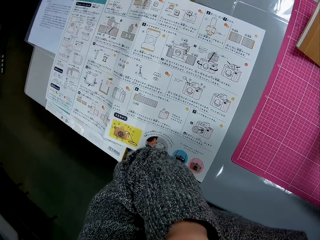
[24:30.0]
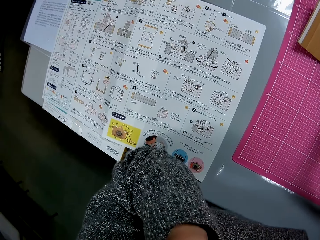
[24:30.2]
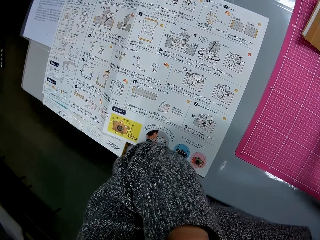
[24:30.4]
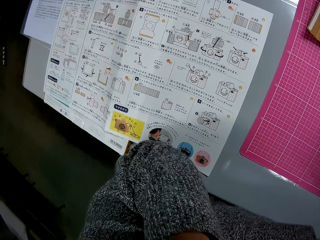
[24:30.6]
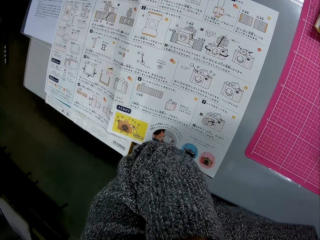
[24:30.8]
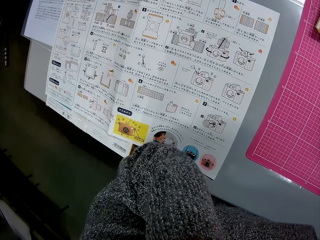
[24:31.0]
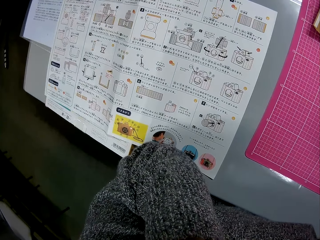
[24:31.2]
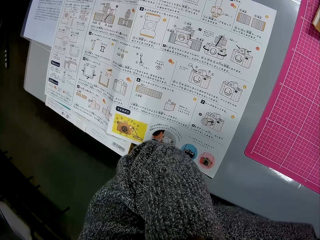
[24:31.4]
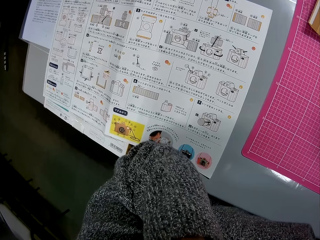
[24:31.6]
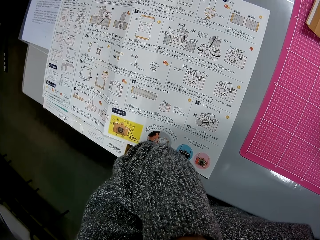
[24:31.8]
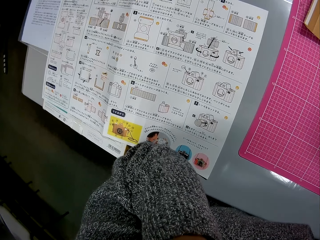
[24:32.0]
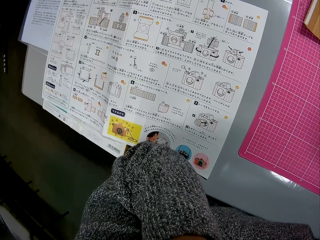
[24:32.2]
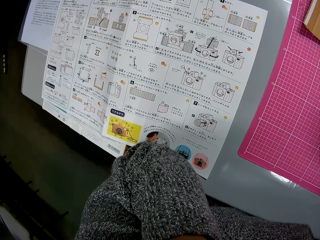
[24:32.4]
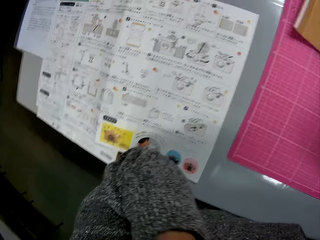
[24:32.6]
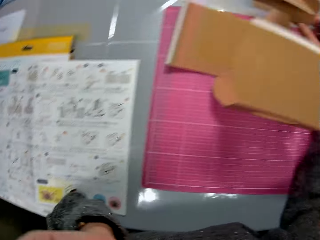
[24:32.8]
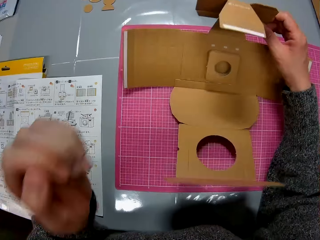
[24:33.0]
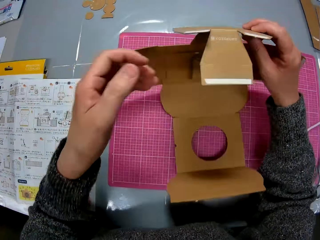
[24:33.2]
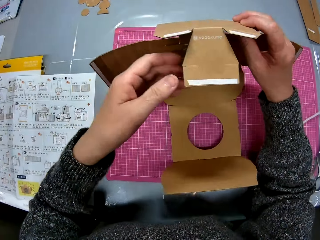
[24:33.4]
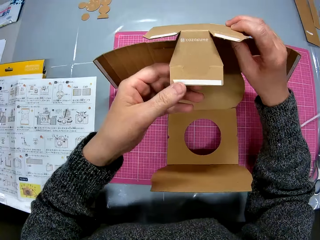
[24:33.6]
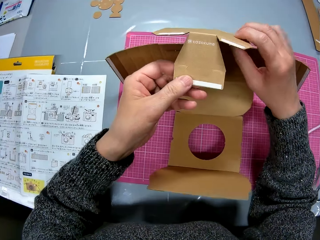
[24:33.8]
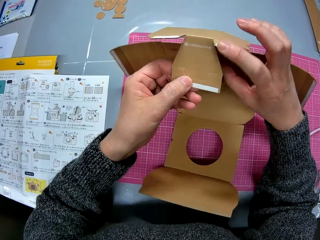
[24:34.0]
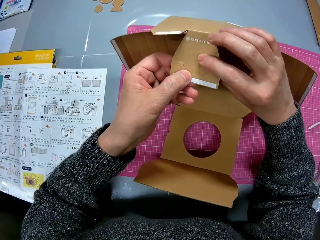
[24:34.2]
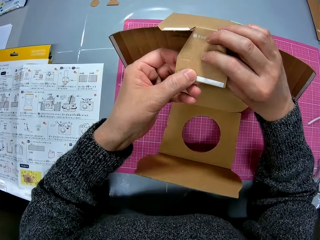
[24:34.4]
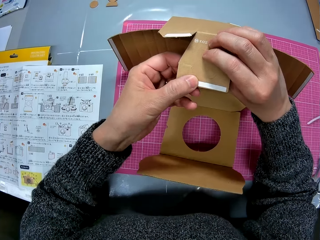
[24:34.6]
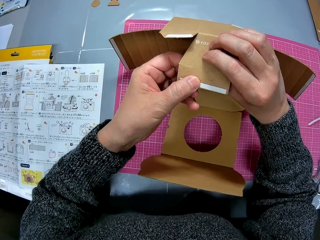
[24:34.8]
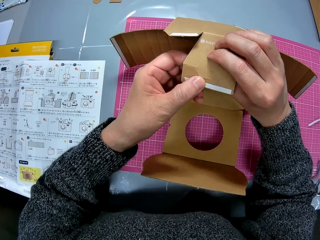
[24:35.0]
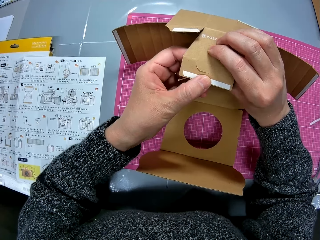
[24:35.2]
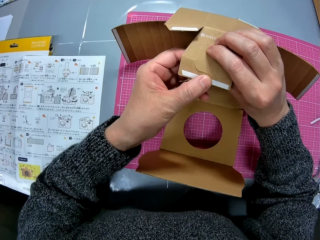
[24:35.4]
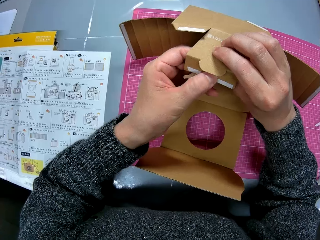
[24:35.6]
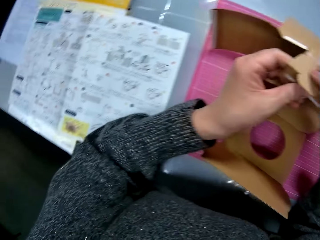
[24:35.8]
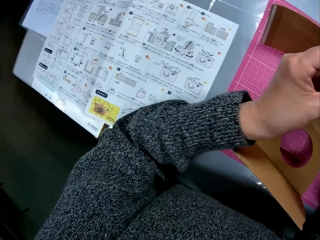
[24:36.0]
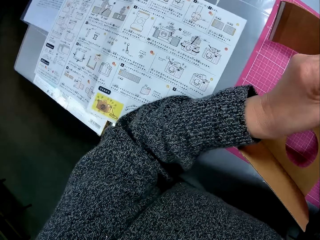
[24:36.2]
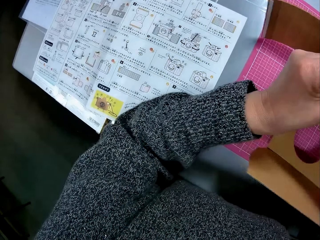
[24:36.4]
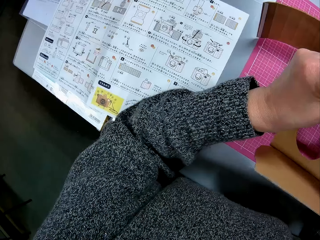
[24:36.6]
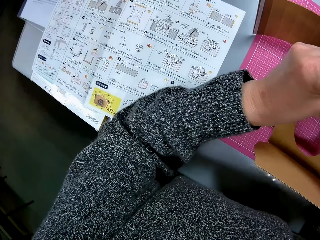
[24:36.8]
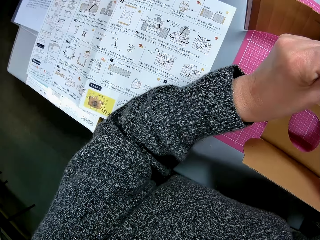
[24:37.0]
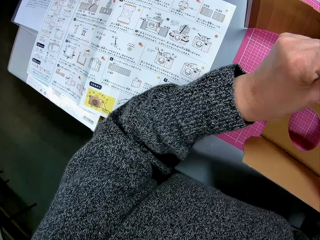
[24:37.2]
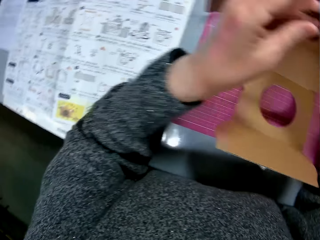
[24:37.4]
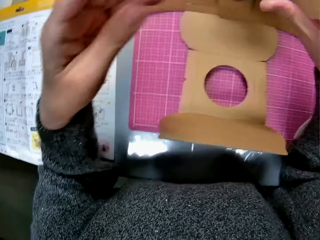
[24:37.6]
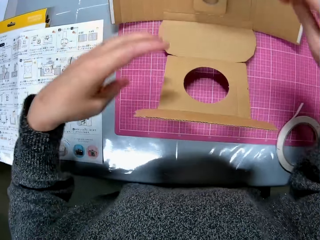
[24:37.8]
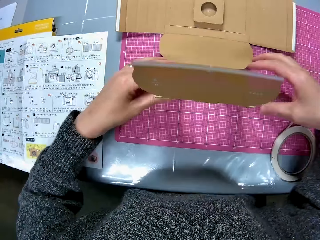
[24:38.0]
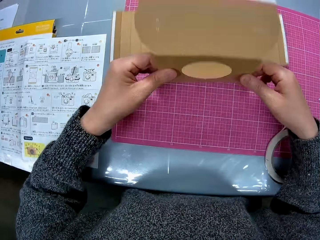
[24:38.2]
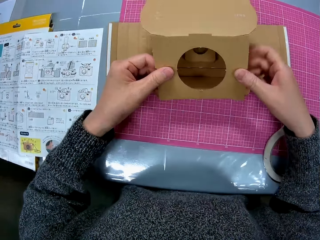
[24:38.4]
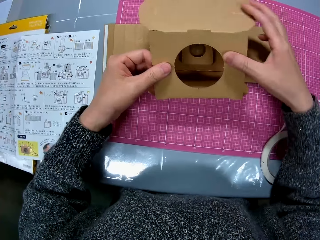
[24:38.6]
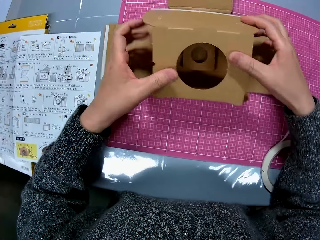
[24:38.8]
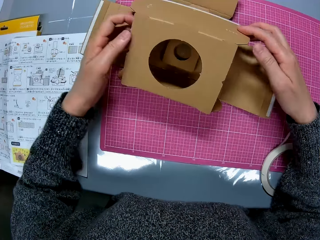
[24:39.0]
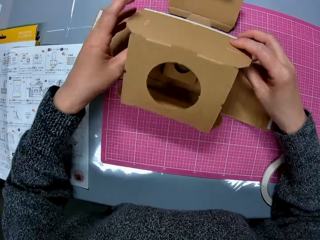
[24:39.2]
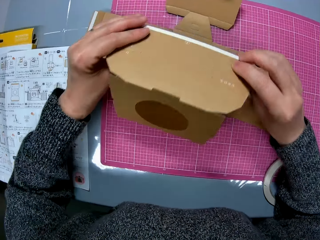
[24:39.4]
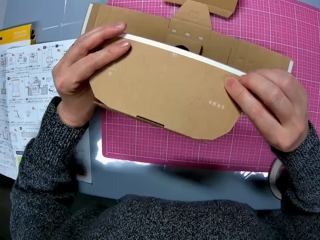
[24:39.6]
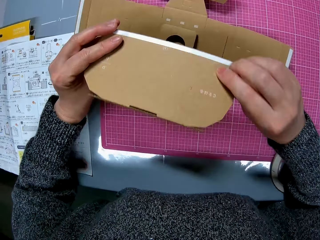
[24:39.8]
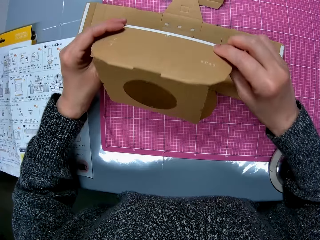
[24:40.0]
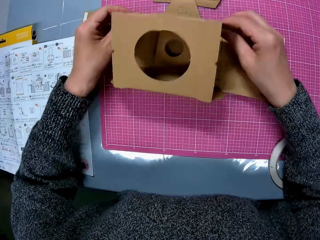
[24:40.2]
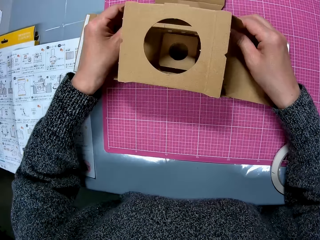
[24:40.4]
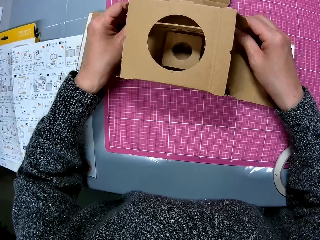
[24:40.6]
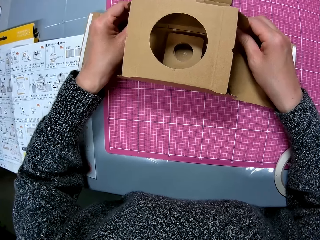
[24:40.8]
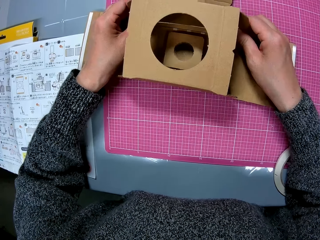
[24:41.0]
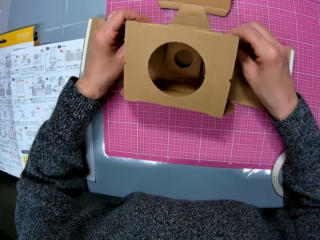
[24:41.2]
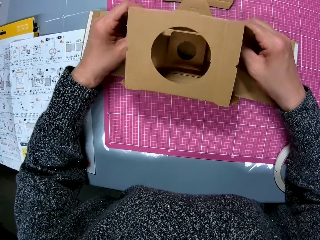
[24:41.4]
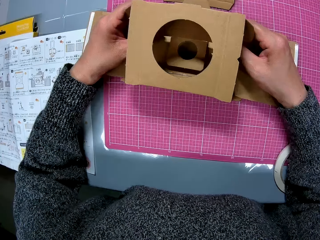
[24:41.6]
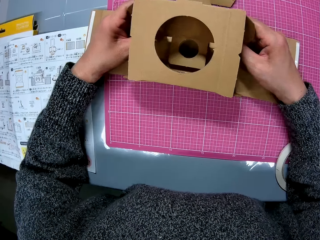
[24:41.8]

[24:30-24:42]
The camera wearer holds the cardboard. They look at the manual. They craft the cardboard.

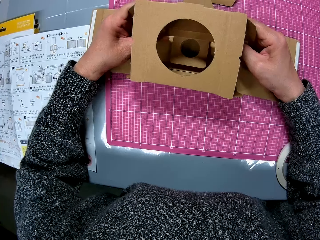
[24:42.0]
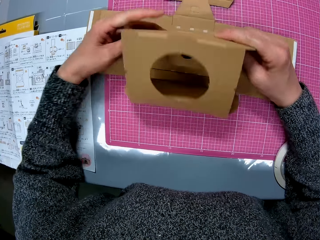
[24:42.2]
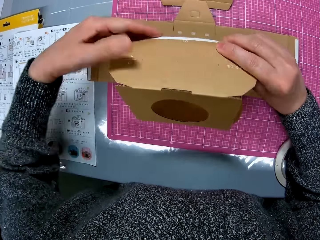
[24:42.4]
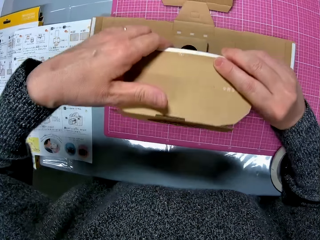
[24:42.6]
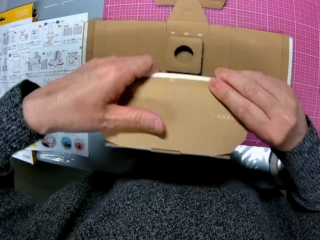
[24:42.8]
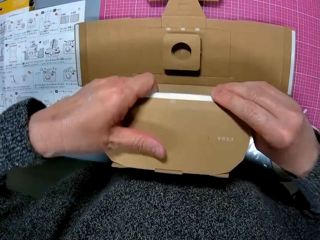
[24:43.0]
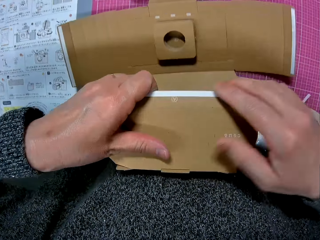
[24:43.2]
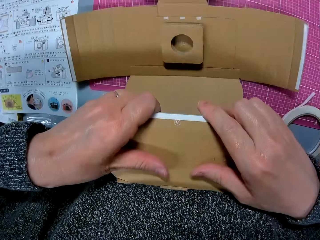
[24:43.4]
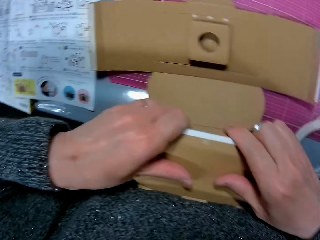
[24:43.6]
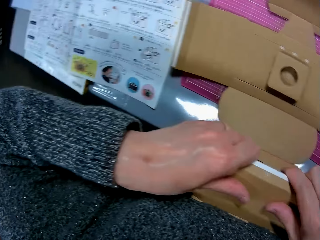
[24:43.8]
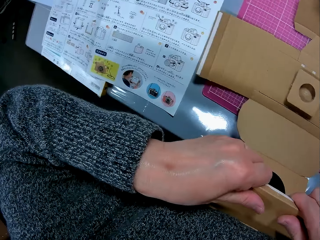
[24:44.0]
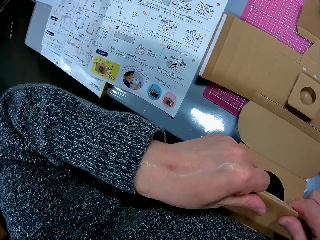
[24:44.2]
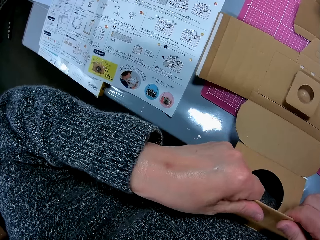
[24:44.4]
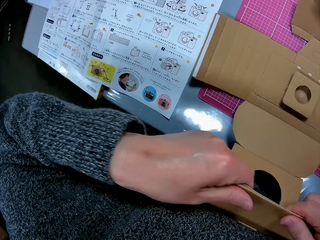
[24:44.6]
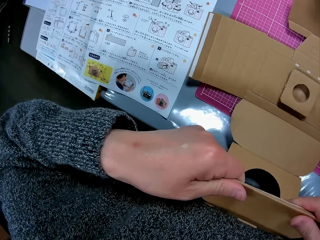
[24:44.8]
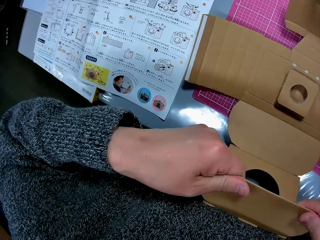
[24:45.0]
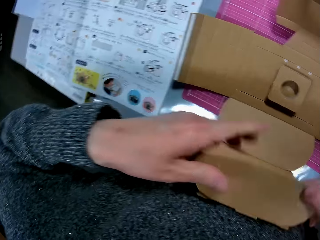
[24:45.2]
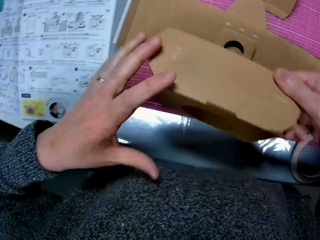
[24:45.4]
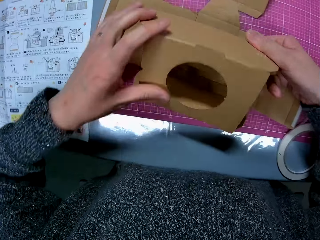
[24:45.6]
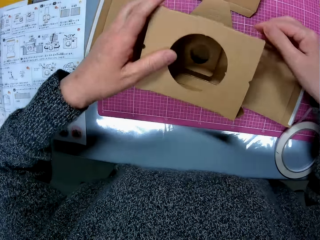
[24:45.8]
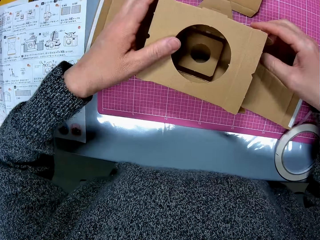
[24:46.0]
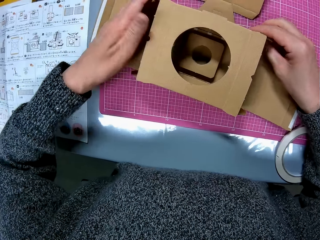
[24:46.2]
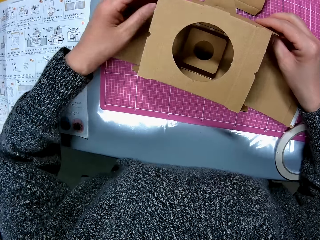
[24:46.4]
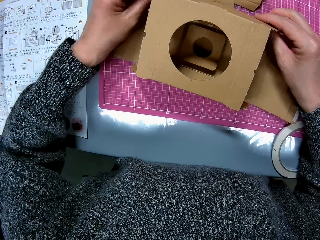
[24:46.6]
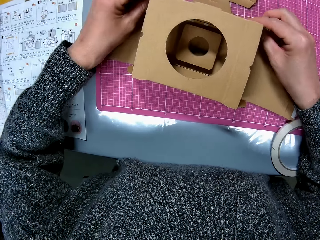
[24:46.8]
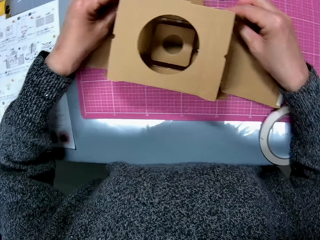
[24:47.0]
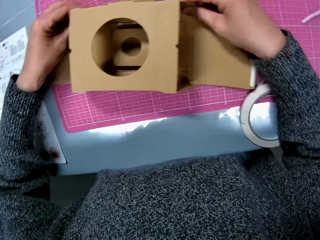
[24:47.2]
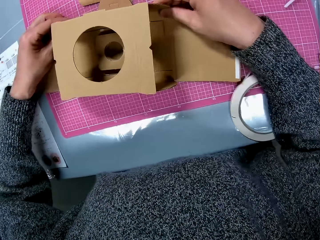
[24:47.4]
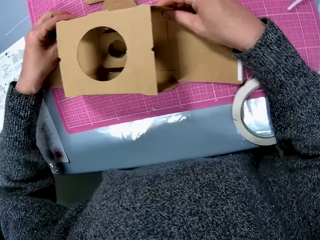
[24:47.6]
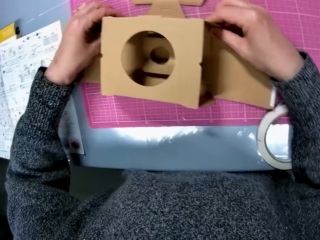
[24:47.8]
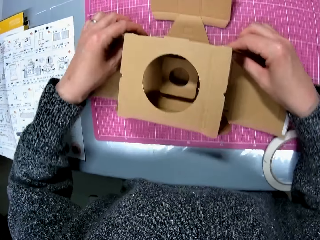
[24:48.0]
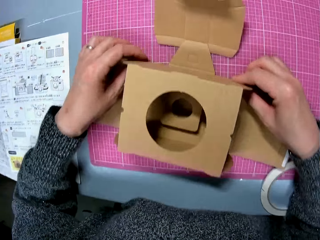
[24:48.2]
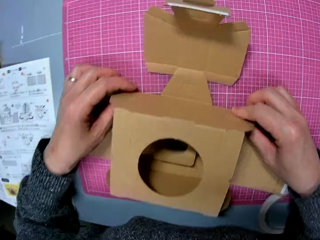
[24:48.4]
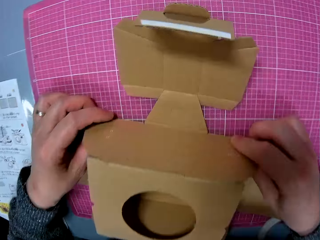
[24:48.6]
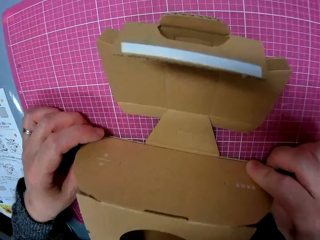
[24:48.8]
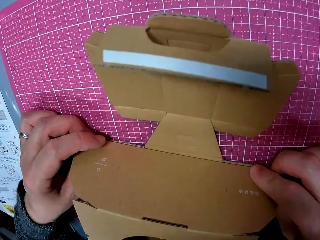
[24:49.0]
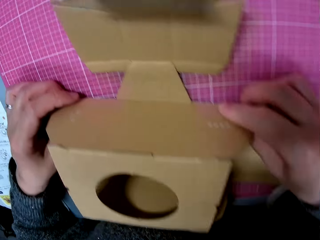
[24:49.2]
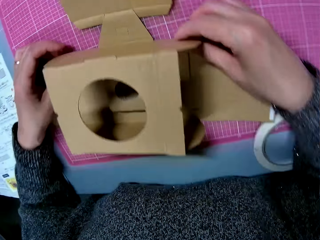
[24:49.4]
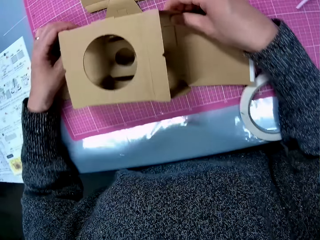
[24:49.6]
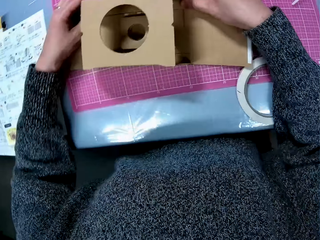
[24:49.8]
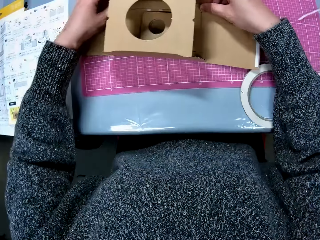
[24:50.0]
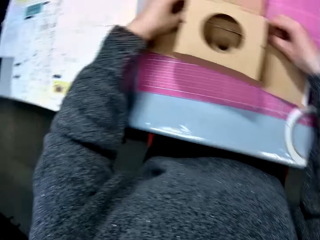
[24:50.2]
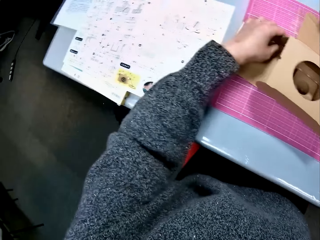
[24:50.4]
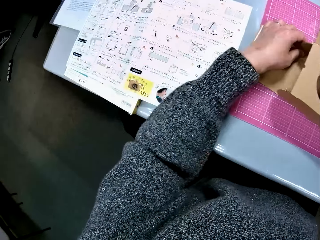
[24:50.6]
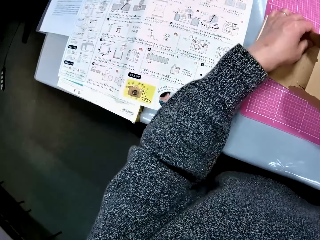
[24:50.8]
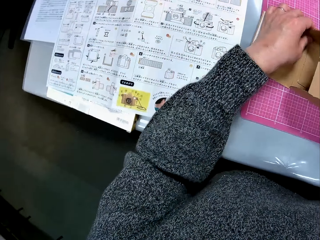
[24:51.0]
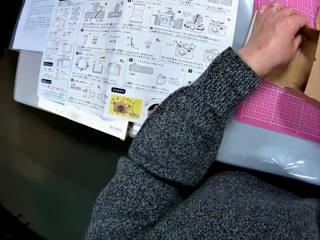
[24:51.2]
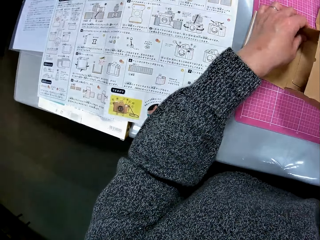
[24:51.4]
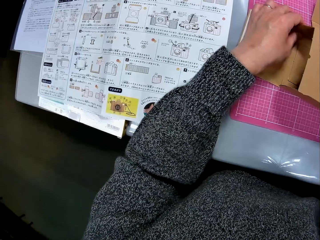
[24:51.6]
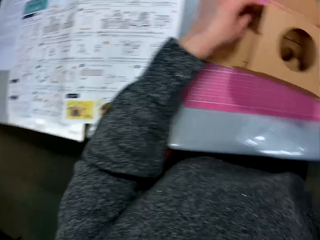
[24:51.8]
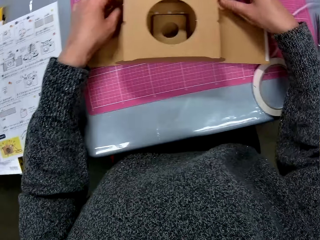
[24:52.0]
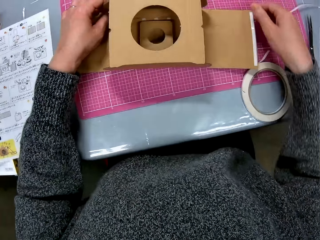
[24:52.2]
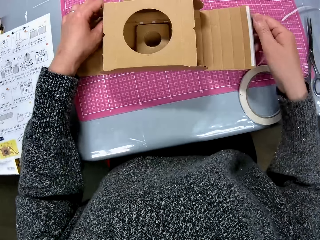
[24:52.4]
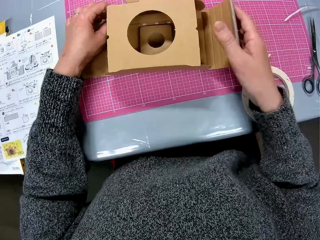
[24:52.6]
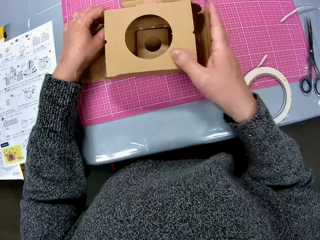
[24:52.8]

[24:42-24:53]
The camera wearer looks aside. They look at the cardboard. They look at the manual. They craft the cardboard.
